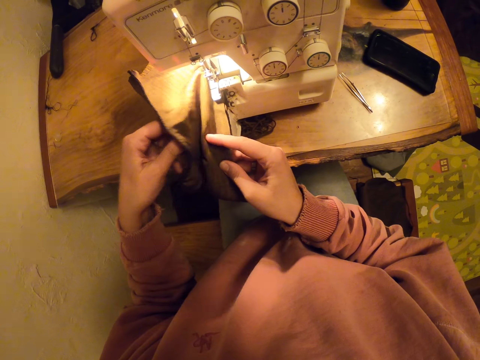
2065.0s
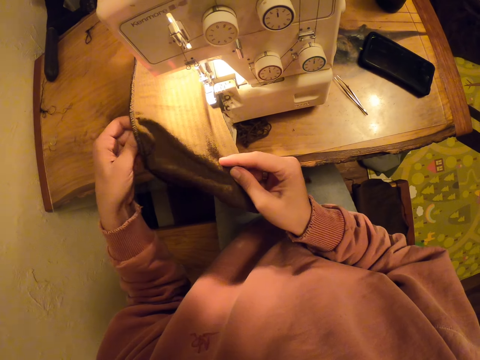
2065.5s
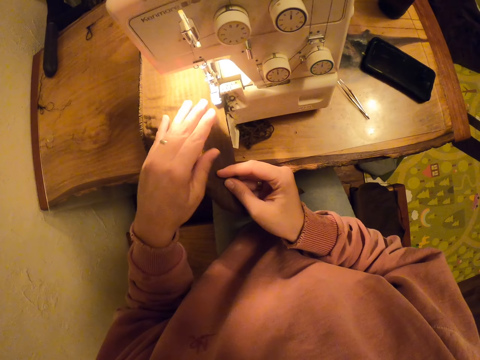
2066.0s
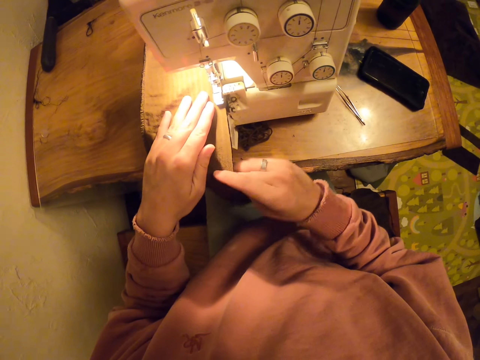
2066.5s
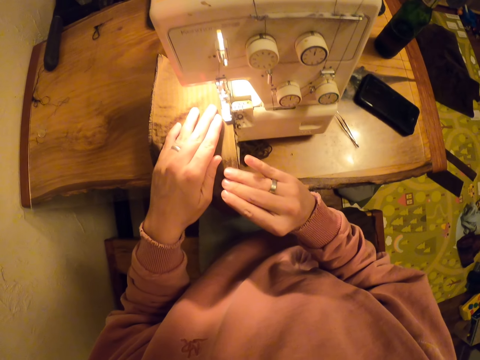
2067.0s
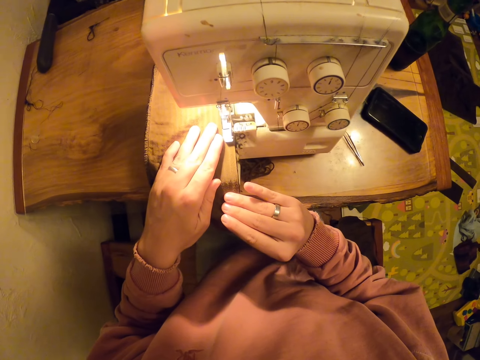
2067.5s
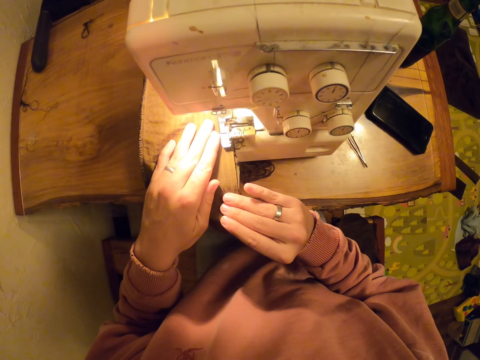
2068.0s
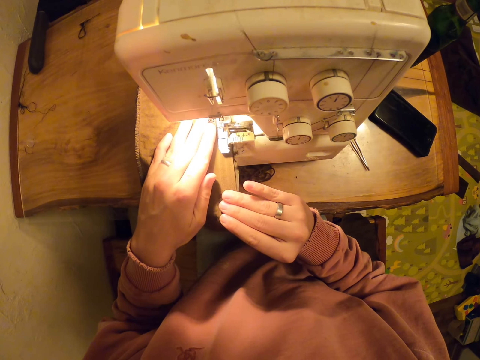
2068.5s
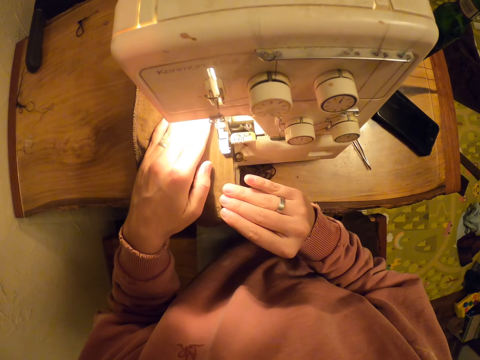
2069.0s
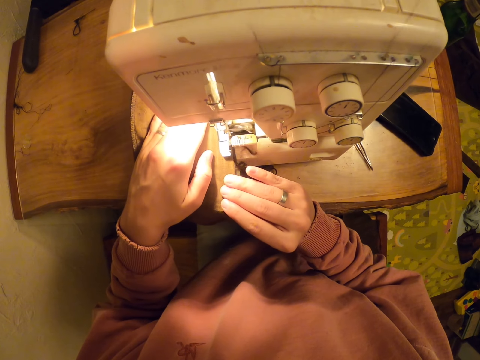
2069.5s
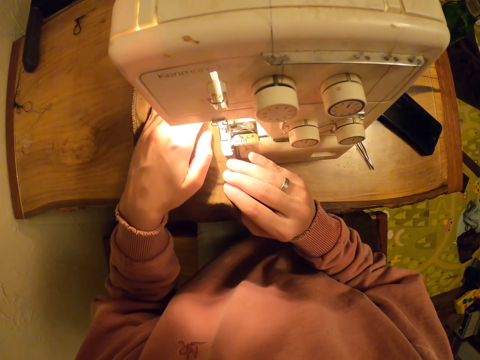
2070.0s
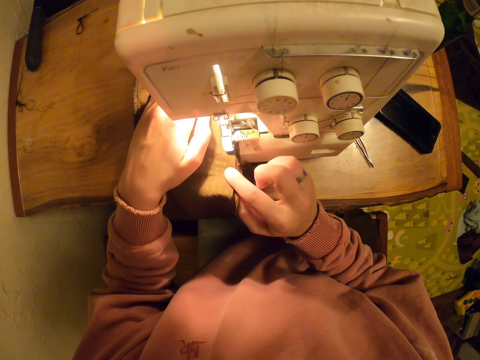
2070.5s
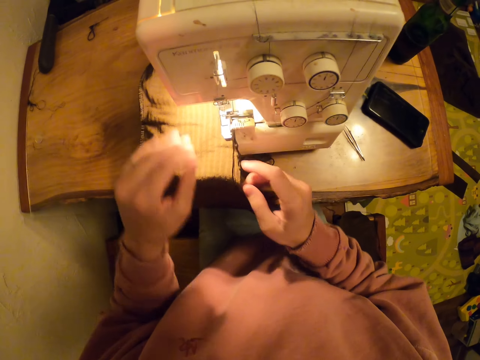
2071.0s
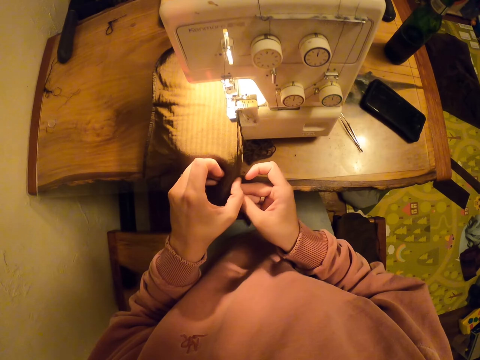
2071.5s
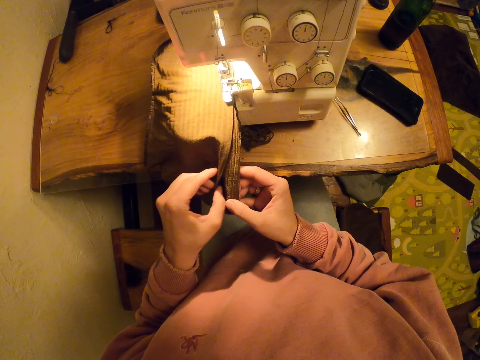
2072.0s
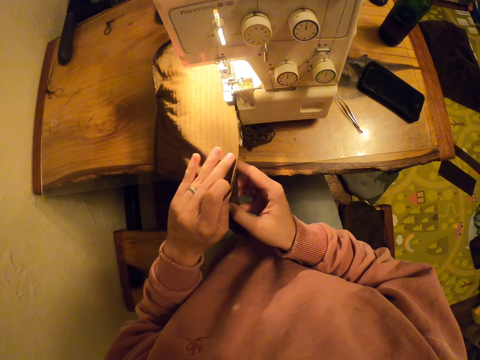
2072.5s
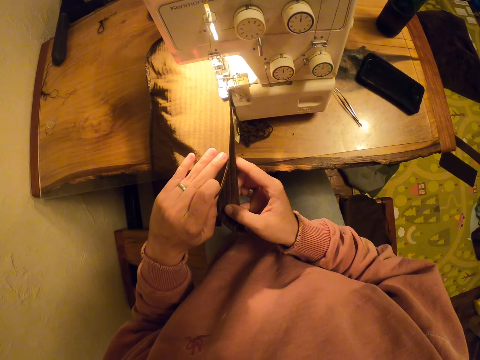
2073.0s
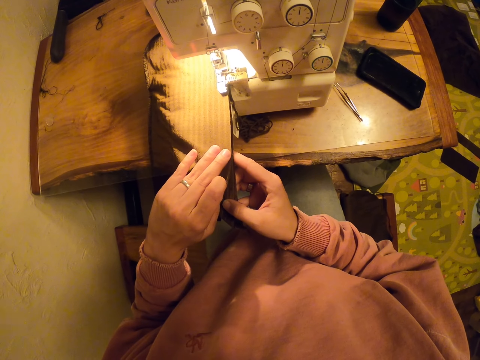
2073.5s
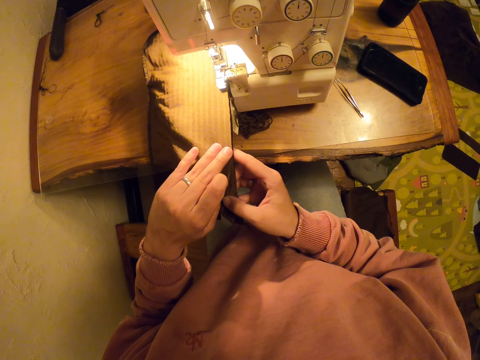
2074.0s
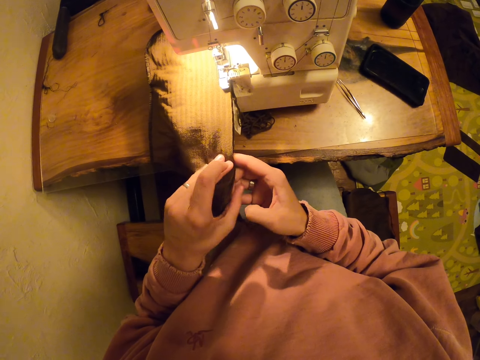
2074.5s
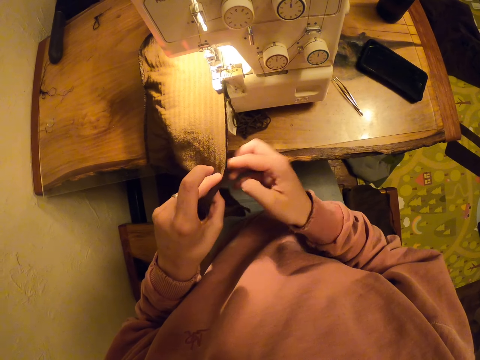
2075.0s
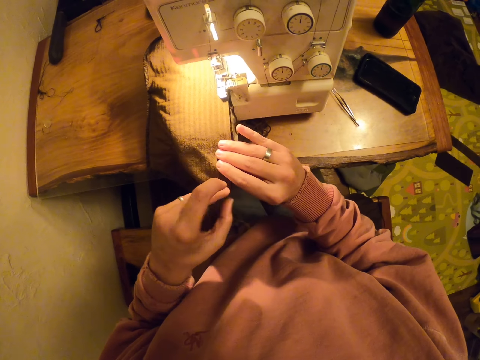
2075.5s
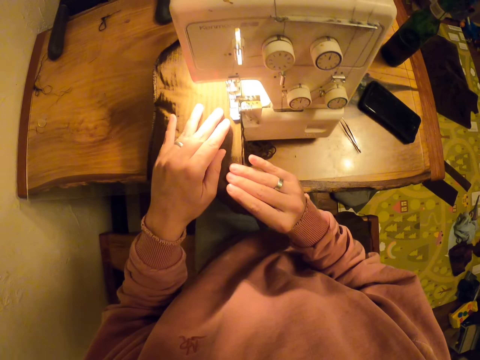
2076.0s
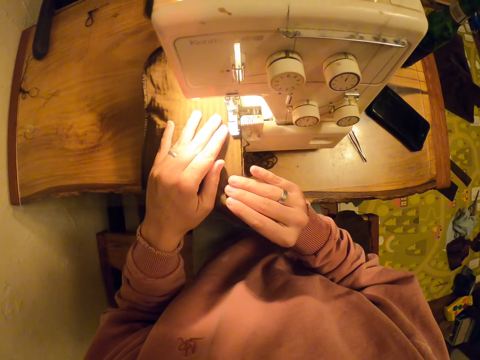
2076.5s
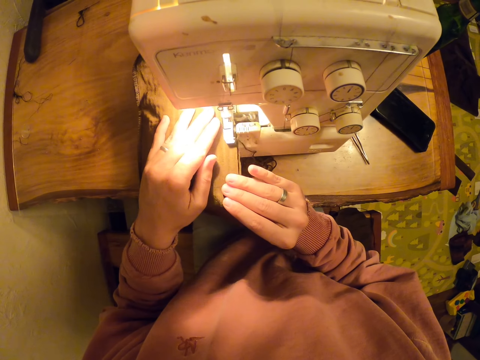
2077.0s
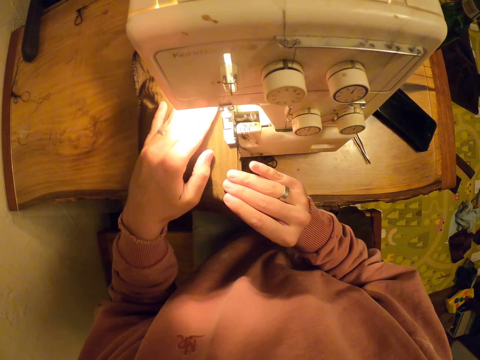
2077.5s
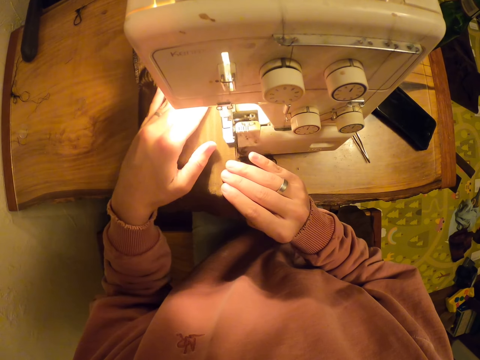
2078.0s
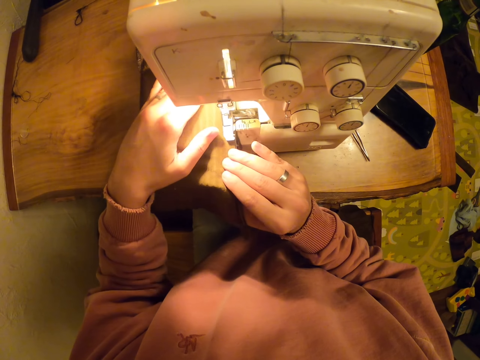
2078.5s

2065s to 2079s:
The camera wearer sews the piece of cloth. They stretch the piece of cloth. They align the cloth. They sew the piece of cloth.

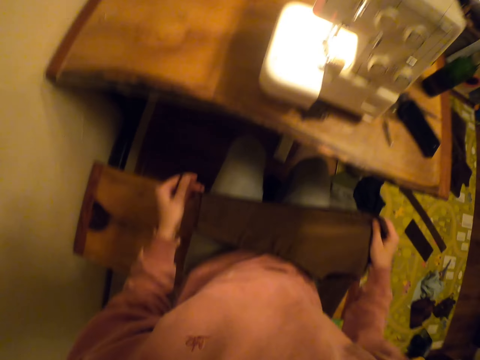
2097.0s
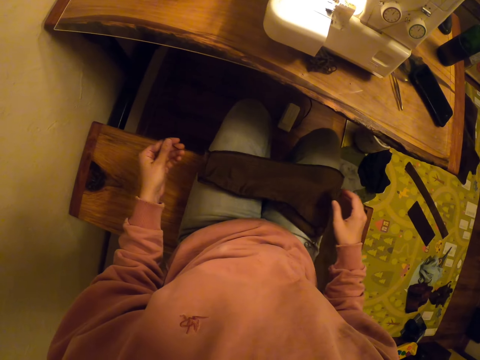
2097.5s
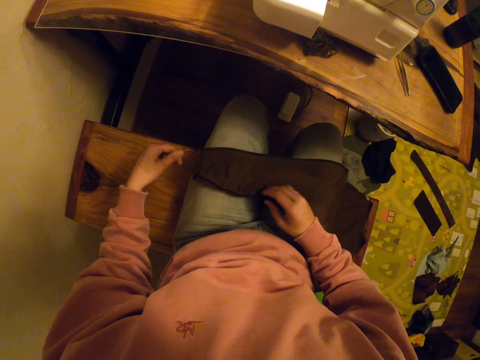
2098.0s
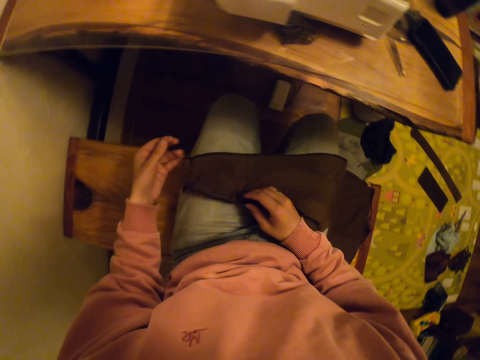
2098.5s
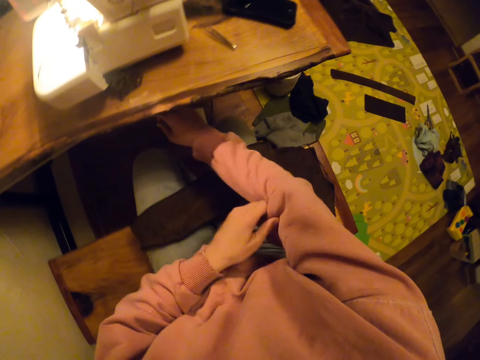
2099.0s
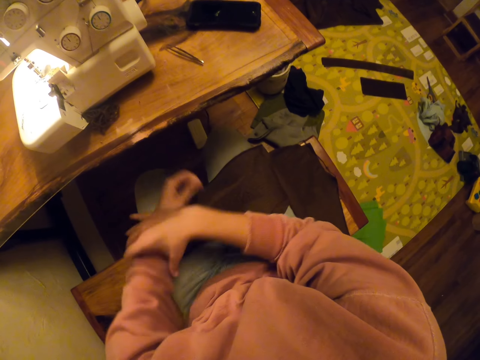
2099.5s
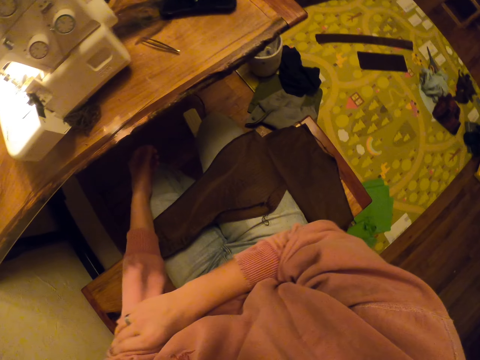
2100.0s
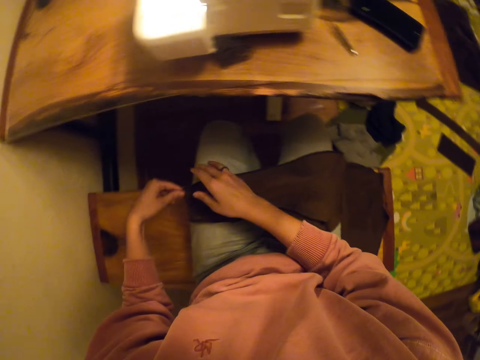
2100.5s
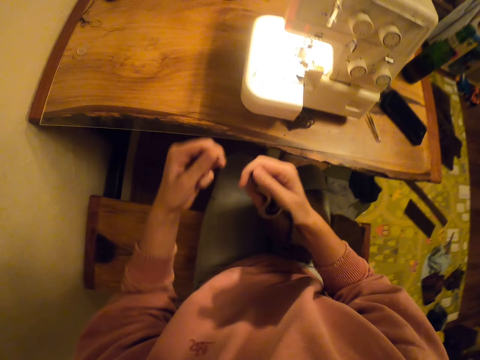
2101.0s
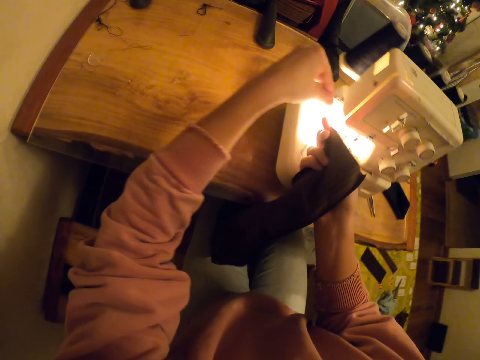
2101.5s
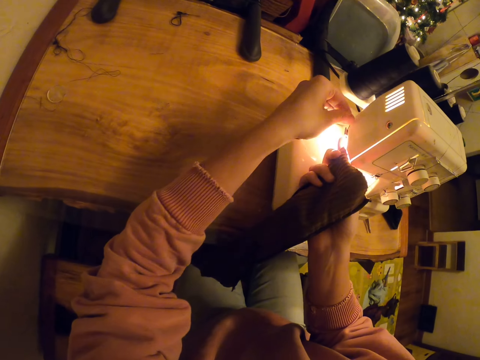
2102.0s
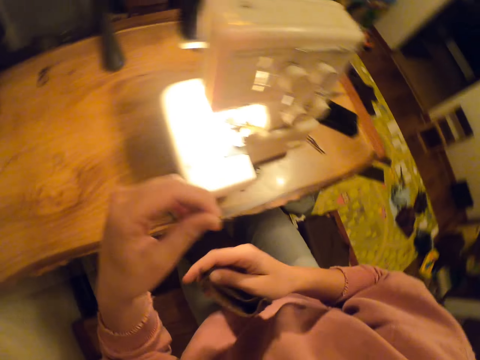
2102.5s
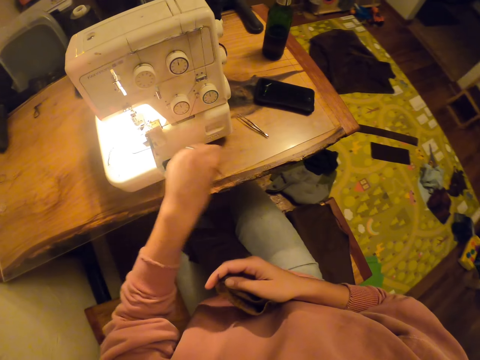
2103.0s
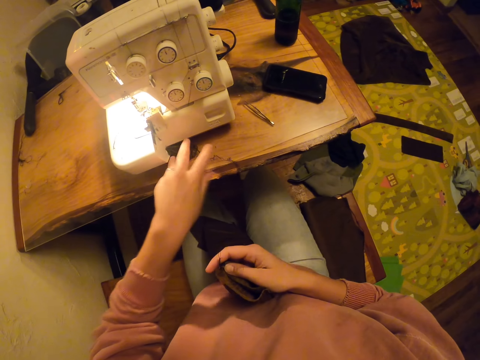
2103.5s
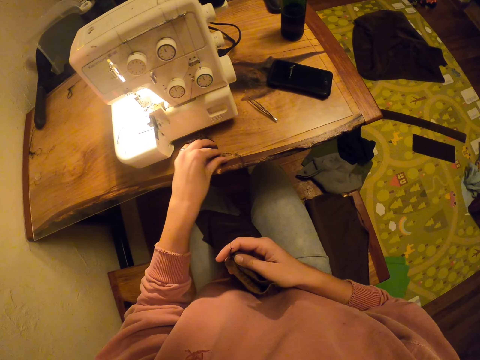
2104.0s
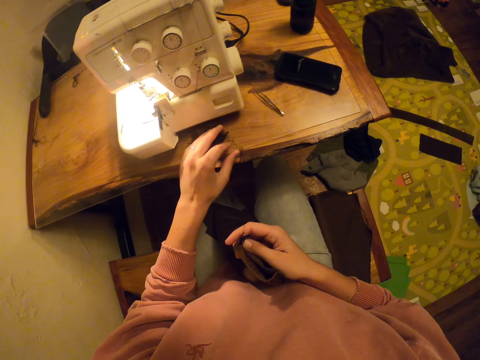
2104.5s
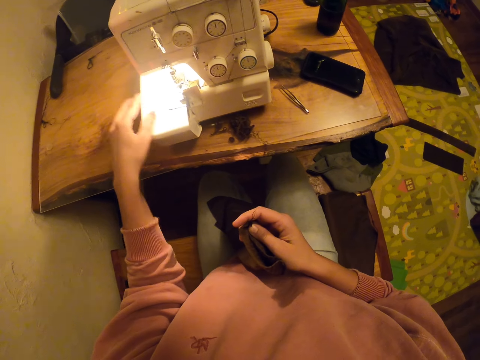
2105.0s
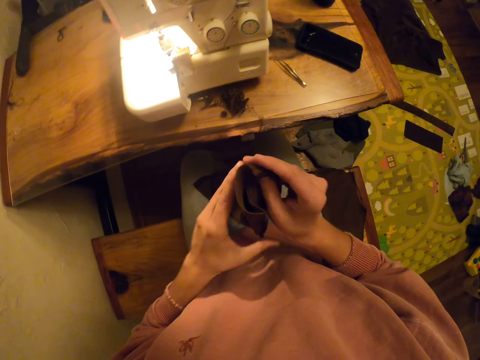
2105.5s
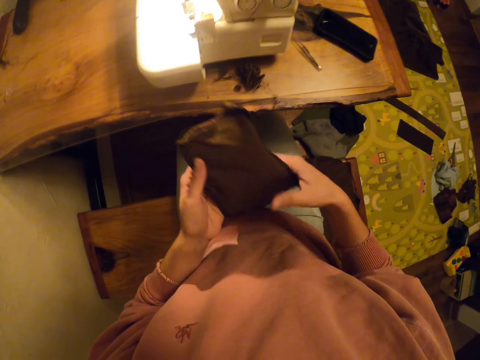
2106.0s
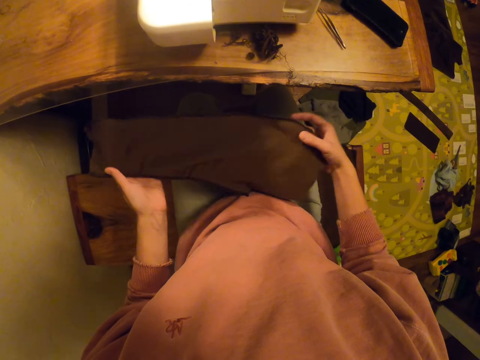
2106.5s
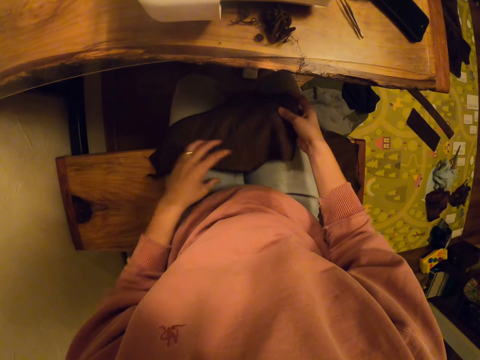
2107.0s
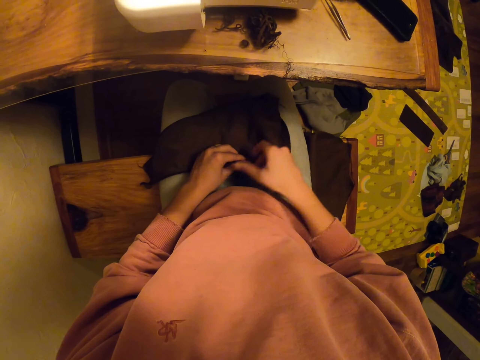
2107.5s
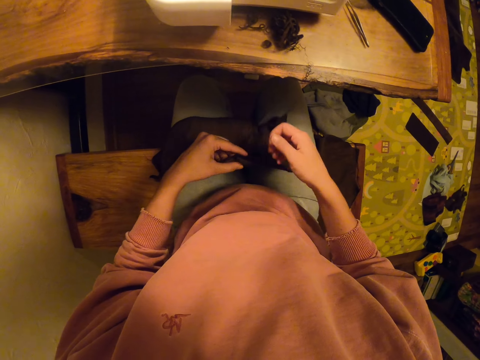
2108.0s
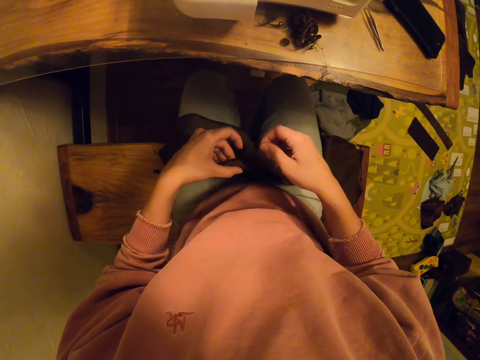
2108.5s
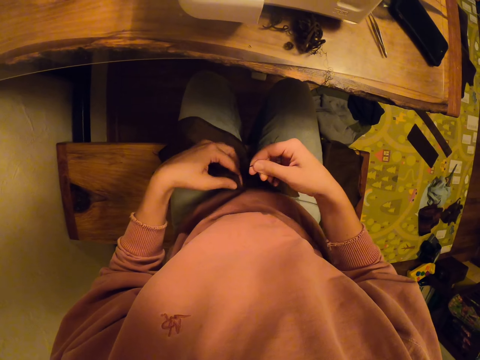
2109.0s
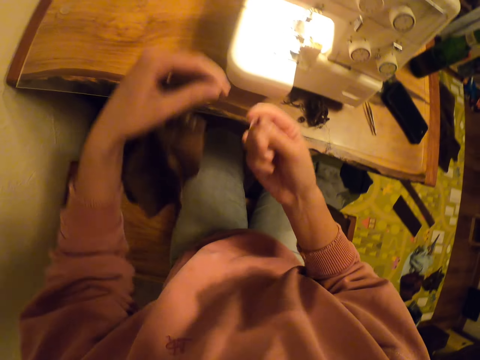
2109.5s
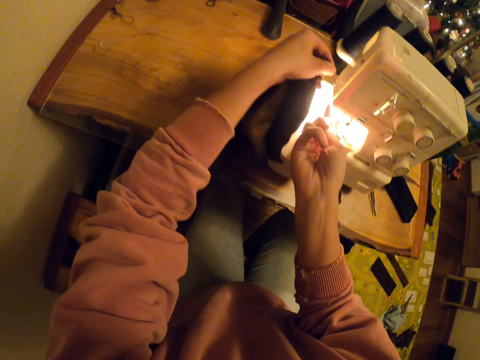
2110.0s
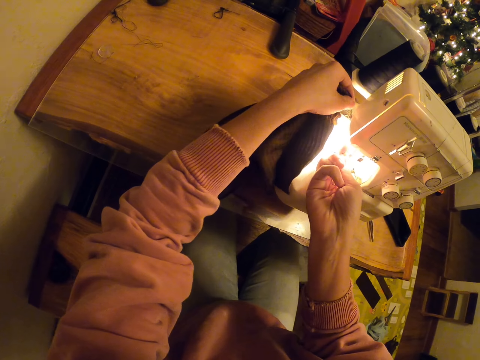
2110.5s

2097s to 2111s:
The camera wearer pulls her sleeves up. She cuts the thread on the cloth. She drops the thread down. She moves the thread. She cuts the thread on the cloth again.
